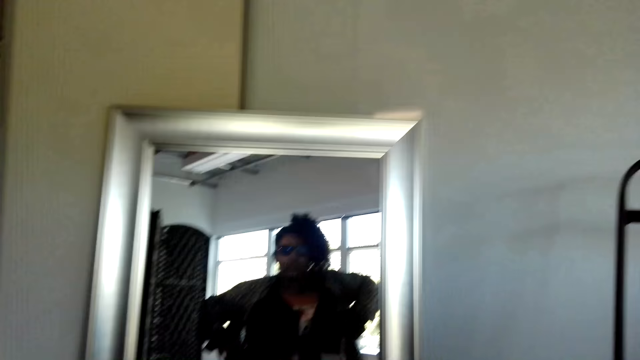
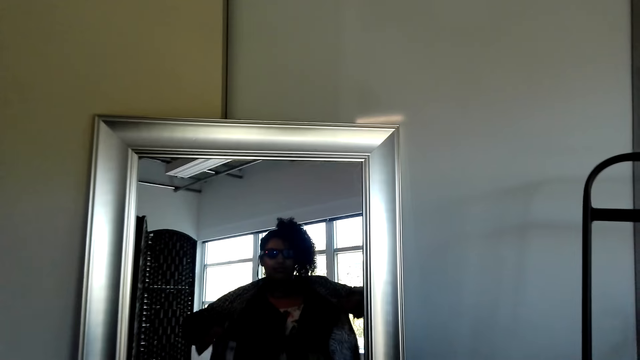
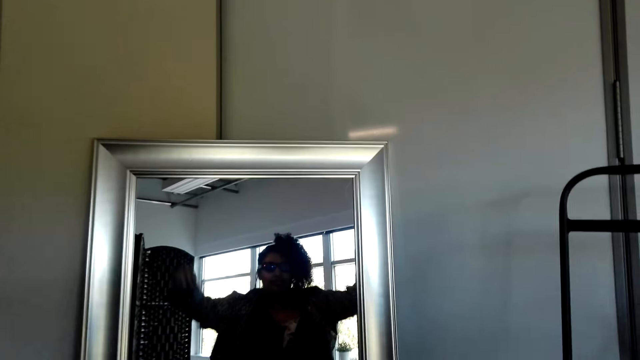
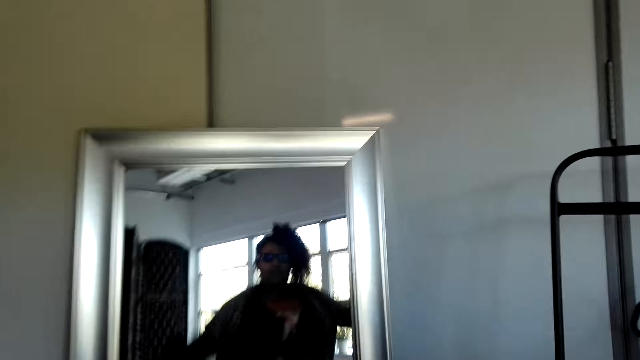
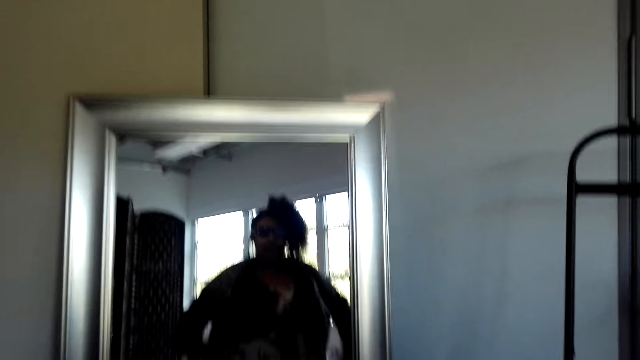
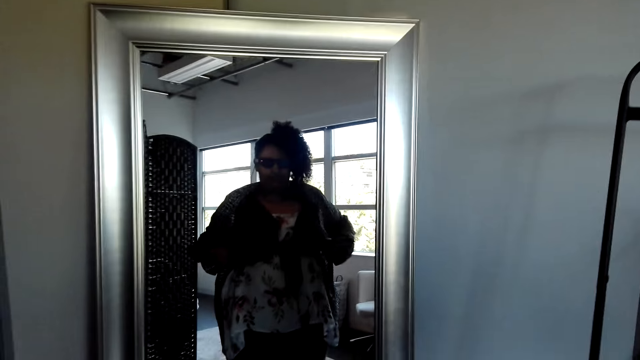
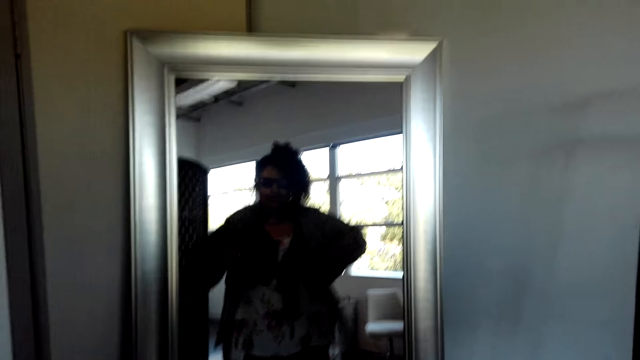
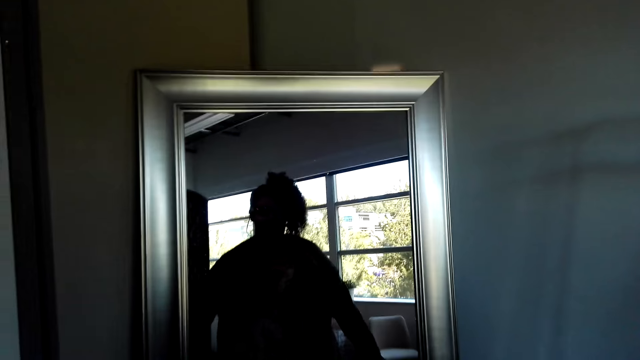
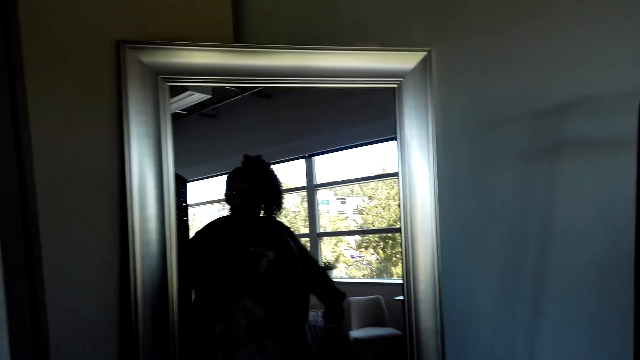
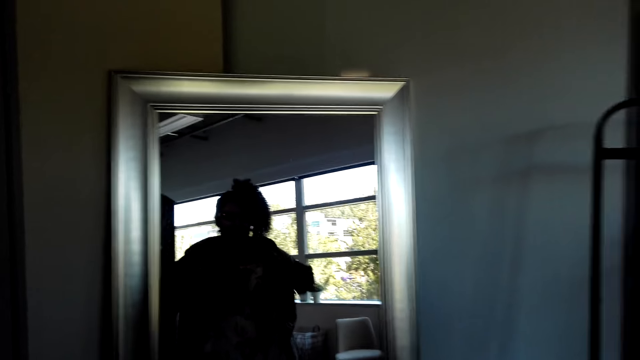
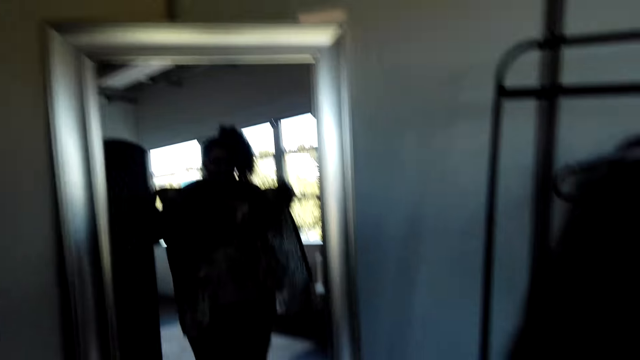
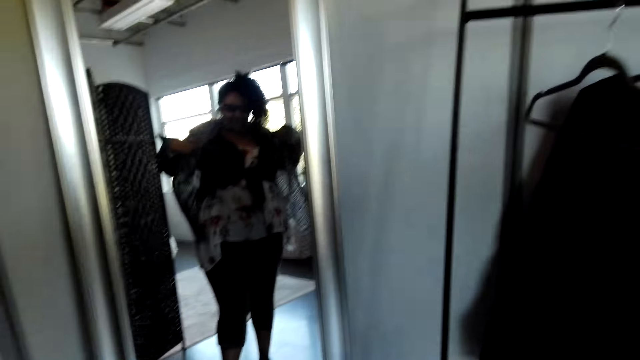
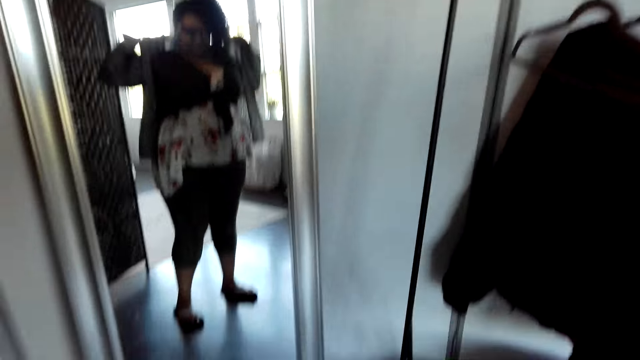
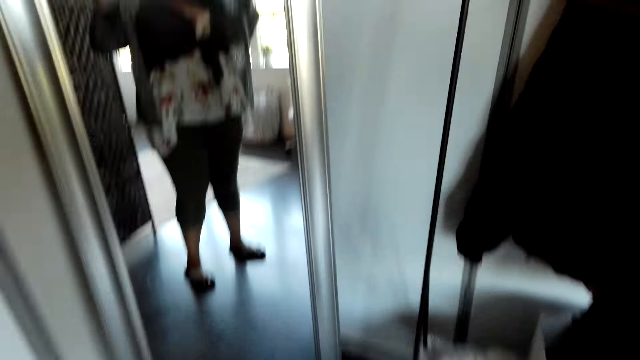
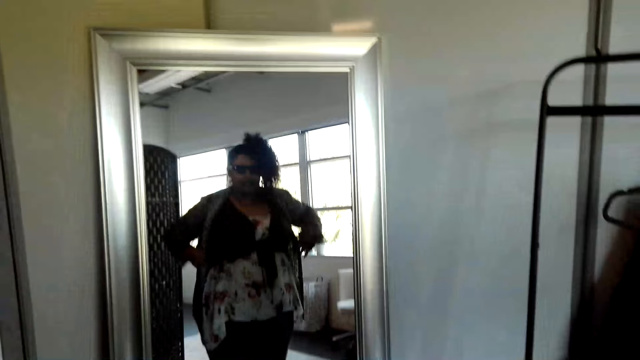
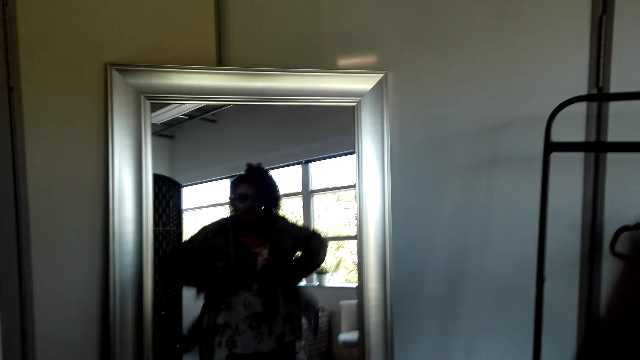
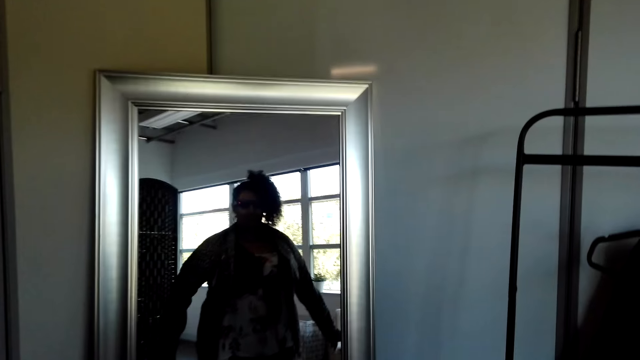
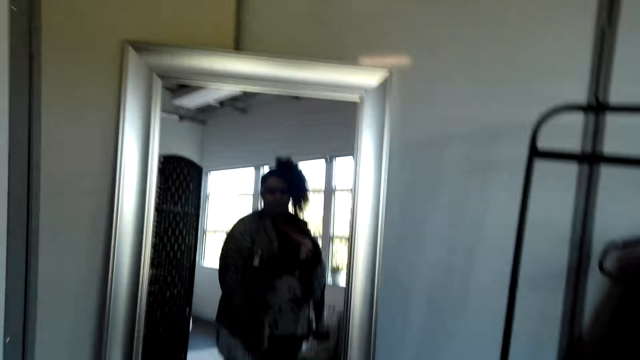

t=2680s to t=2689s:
The camera wearer looks at themselves in the mirror. They turn around.

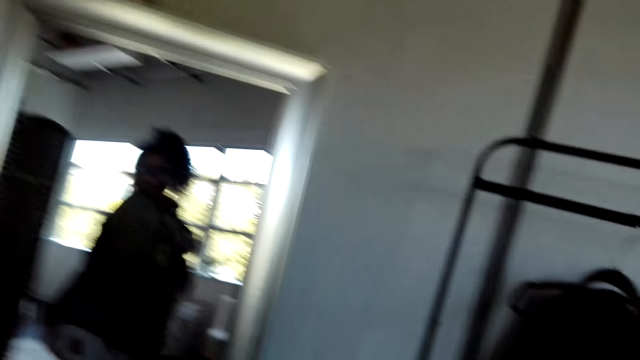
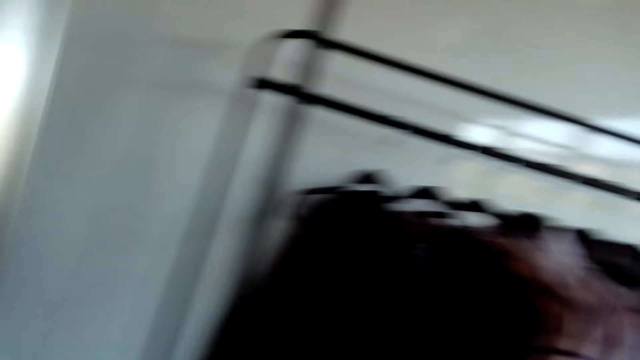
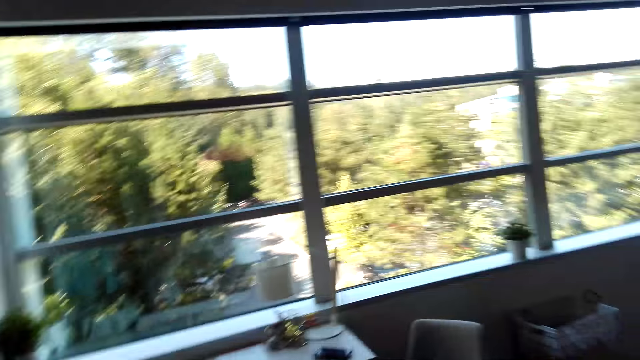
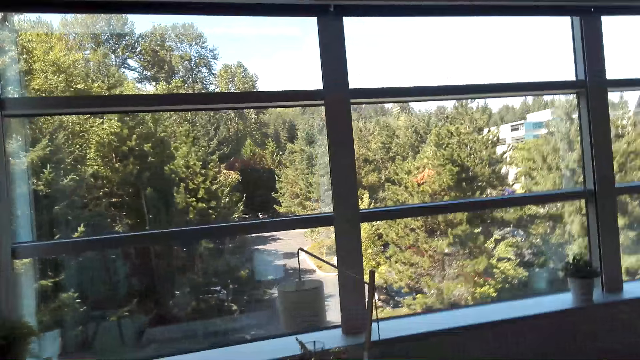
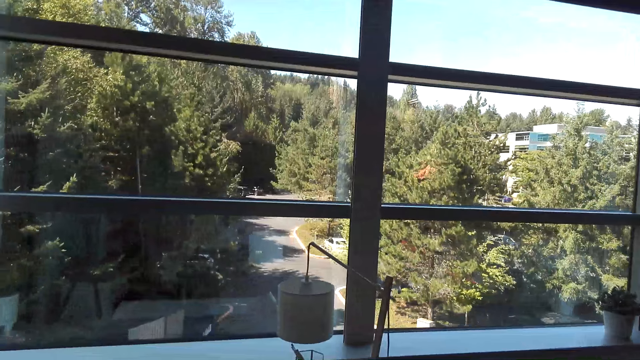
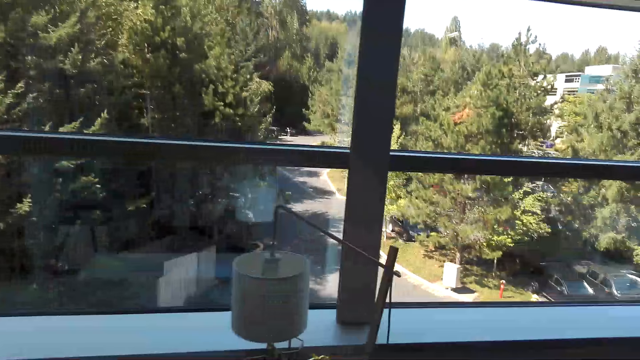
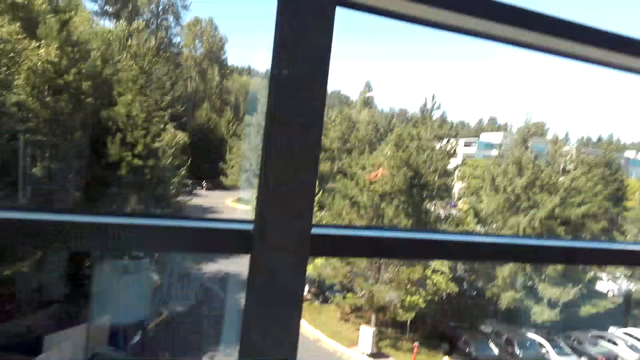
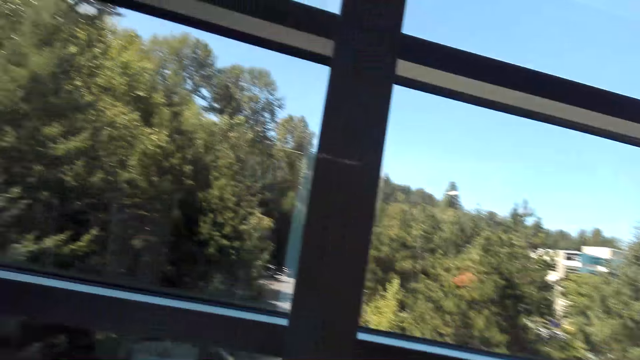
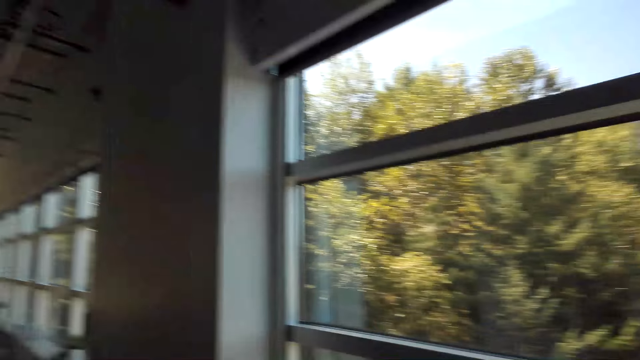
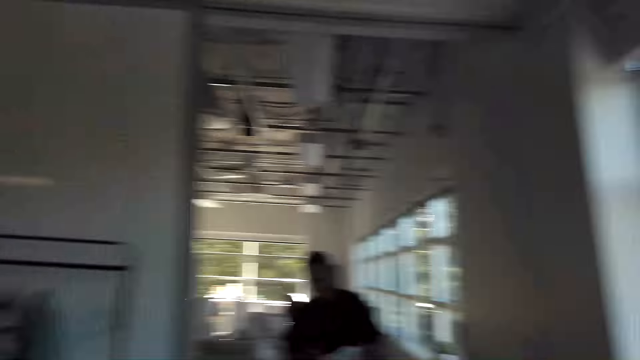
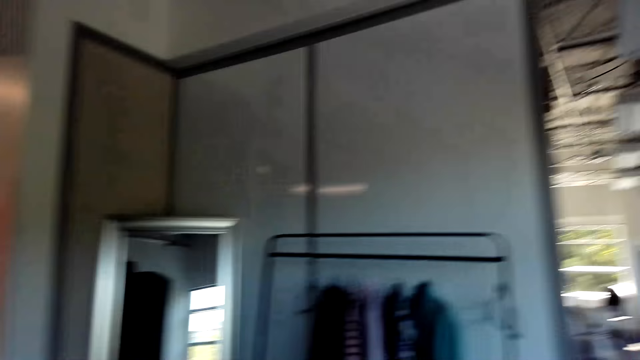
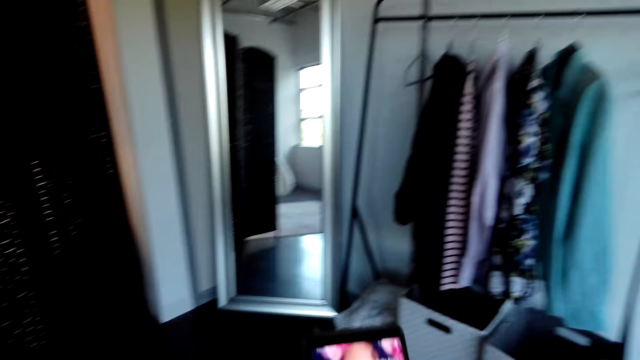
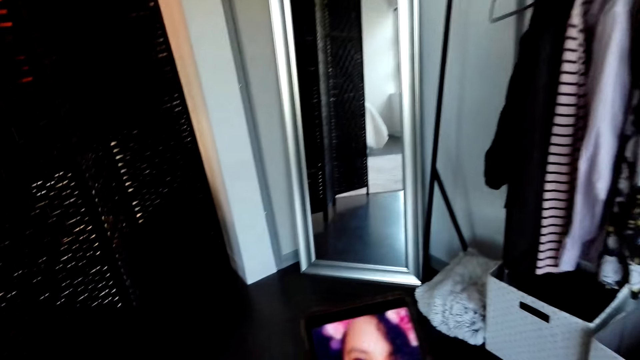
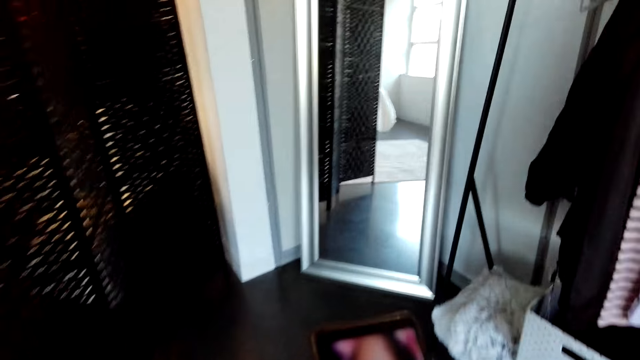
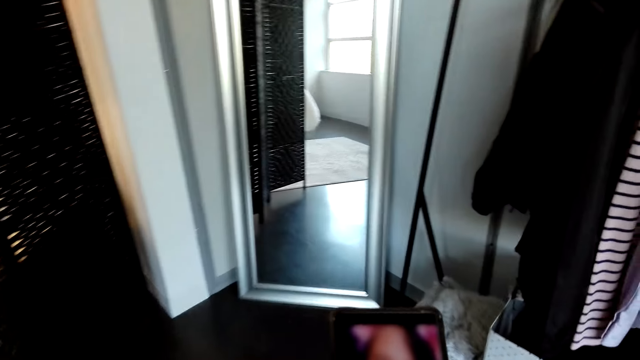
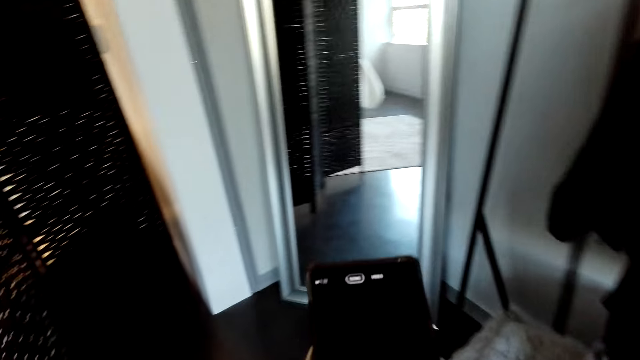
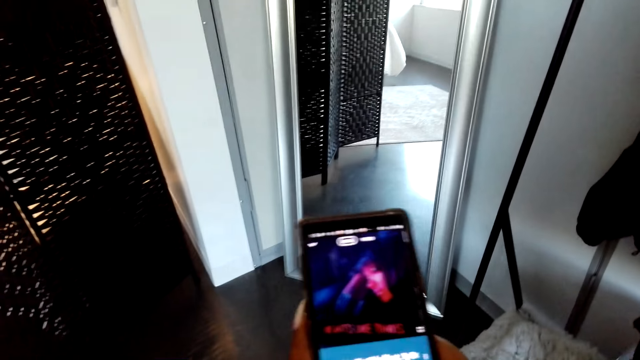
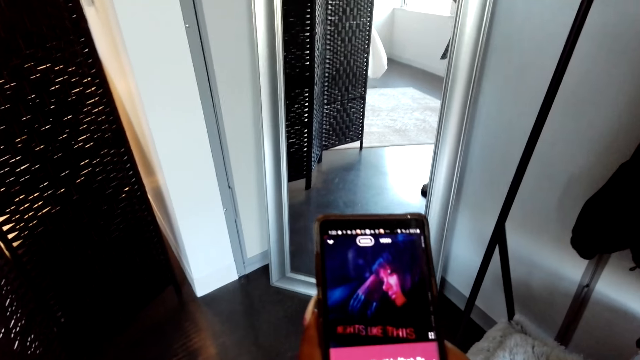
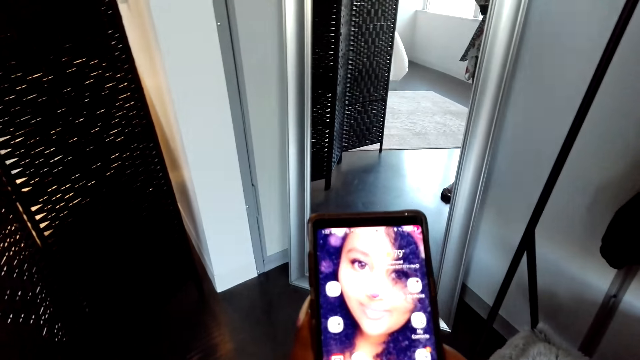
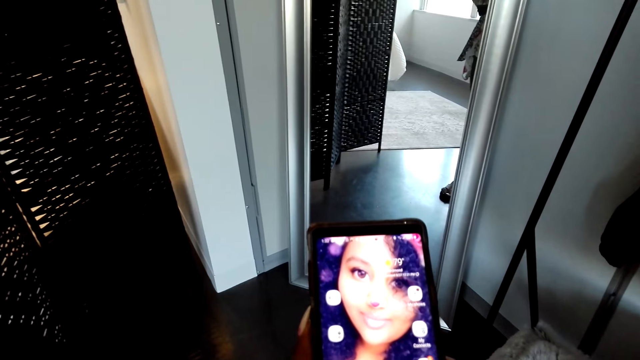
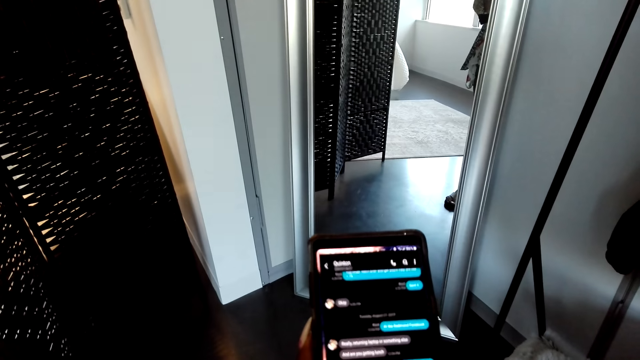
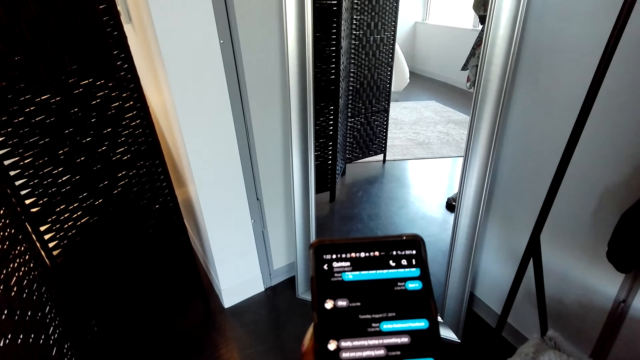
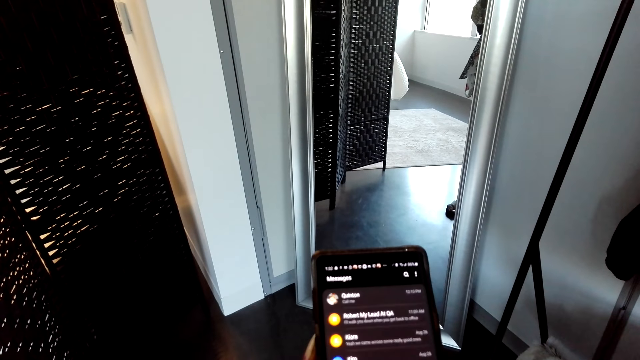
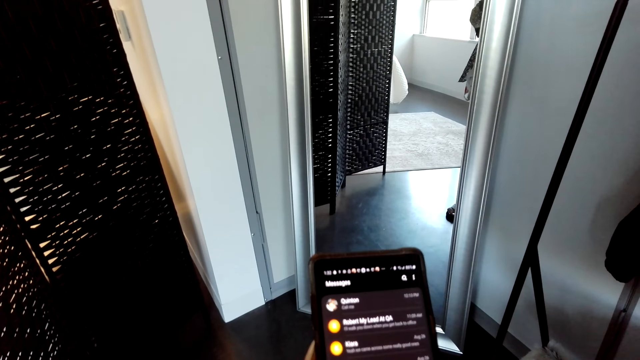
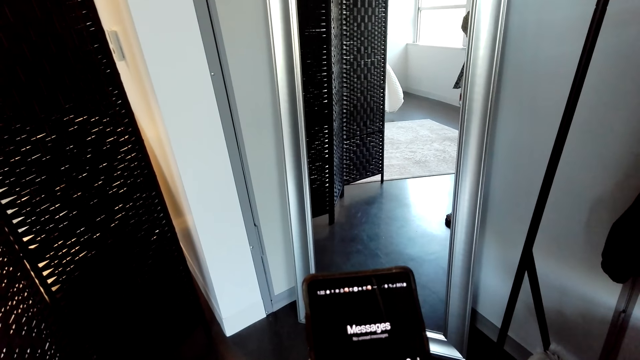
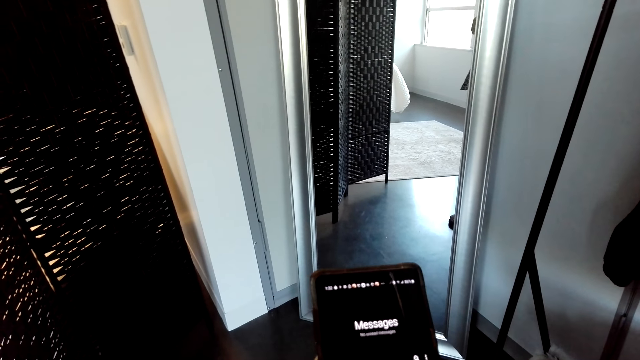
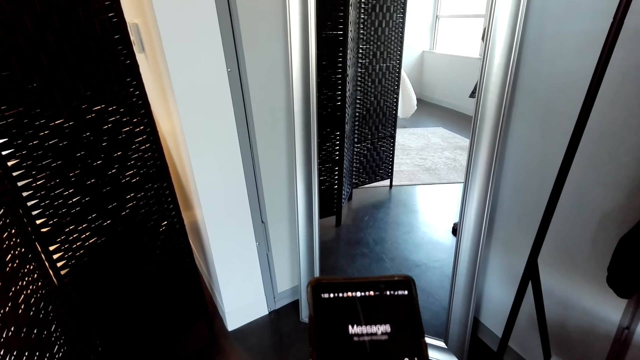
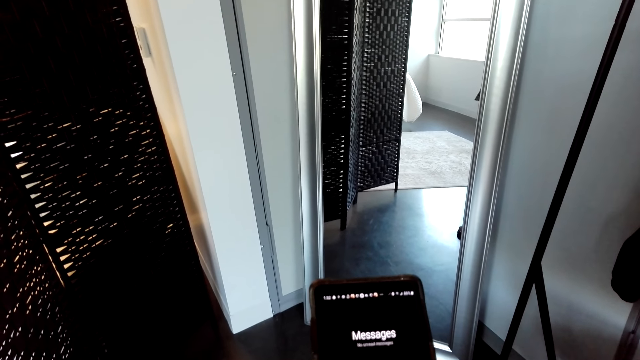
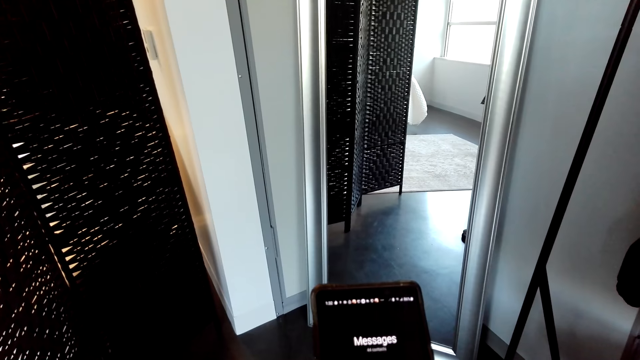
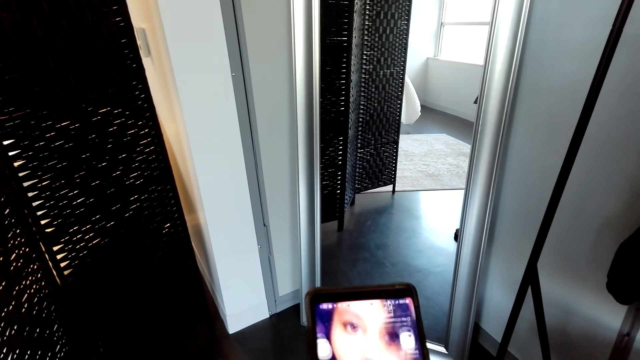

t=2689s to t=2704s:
The camera wearer picks up the phone from the table. They operate the phone. They touch the phone.
